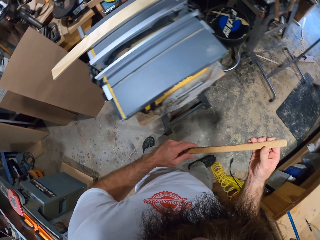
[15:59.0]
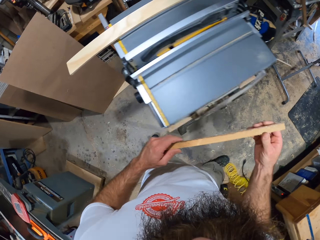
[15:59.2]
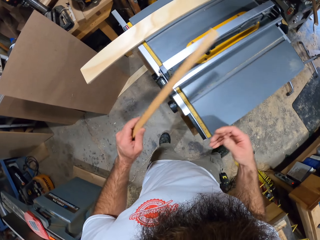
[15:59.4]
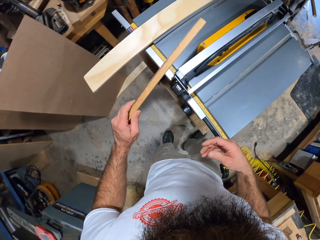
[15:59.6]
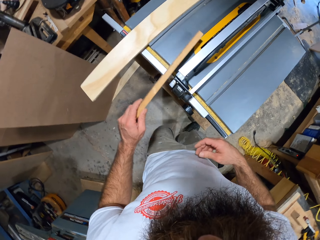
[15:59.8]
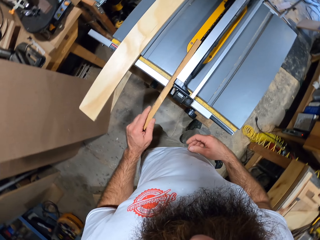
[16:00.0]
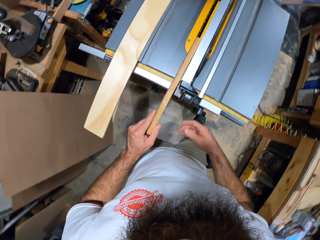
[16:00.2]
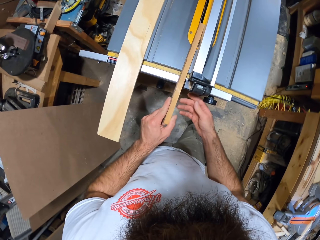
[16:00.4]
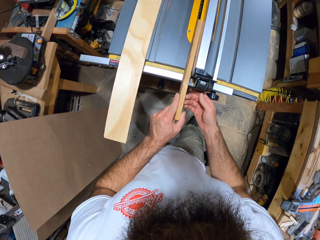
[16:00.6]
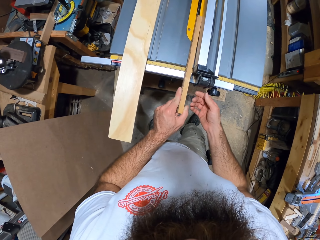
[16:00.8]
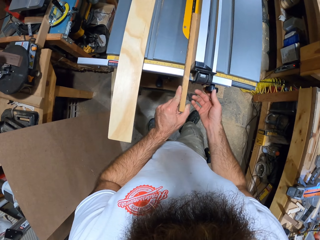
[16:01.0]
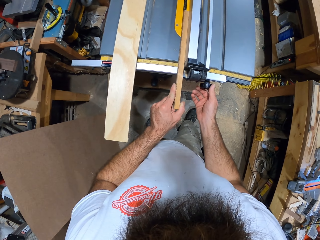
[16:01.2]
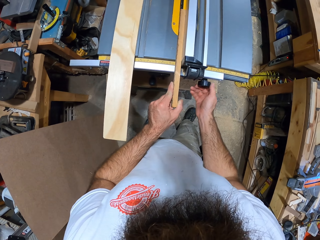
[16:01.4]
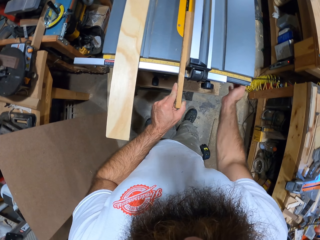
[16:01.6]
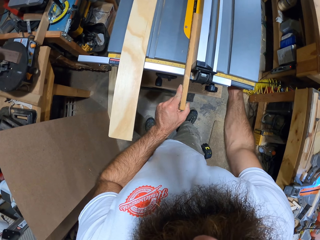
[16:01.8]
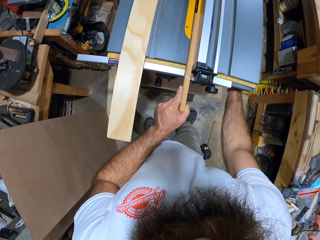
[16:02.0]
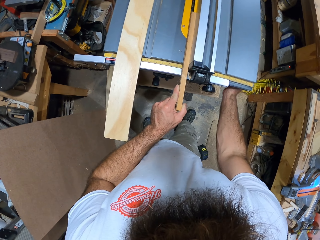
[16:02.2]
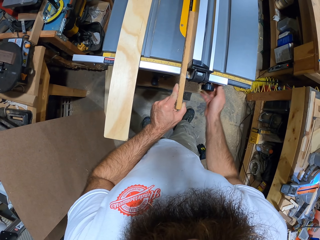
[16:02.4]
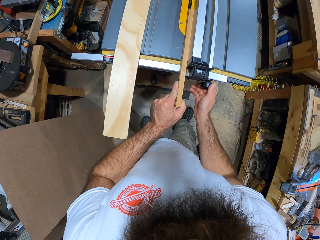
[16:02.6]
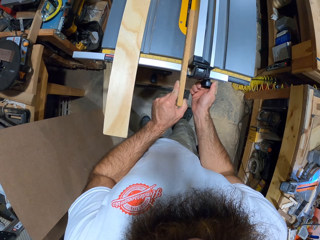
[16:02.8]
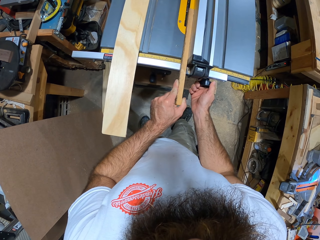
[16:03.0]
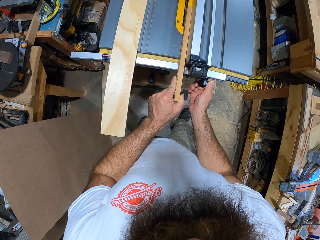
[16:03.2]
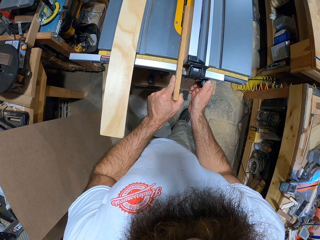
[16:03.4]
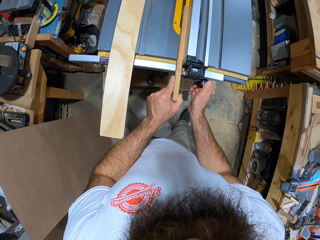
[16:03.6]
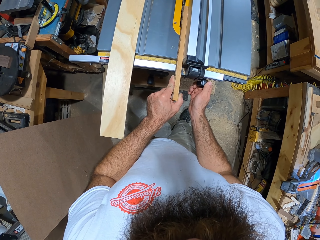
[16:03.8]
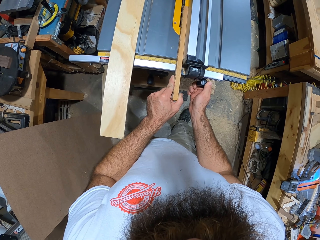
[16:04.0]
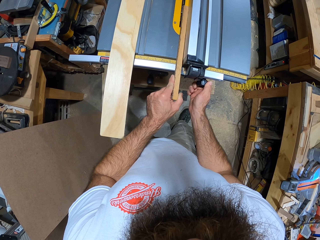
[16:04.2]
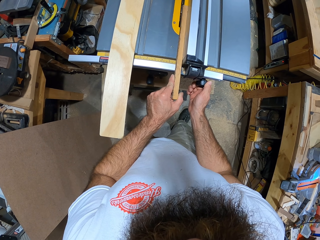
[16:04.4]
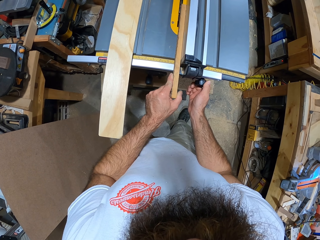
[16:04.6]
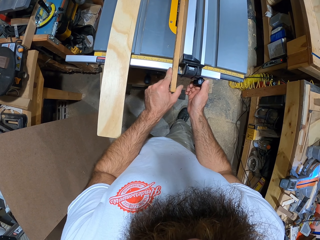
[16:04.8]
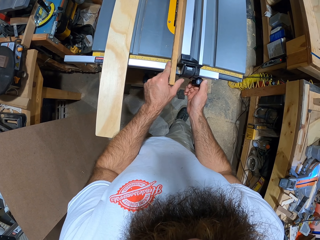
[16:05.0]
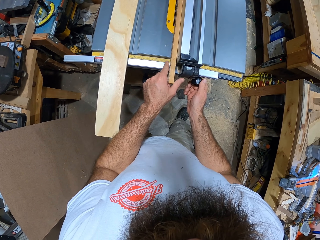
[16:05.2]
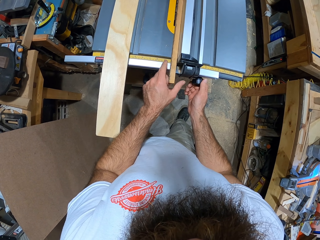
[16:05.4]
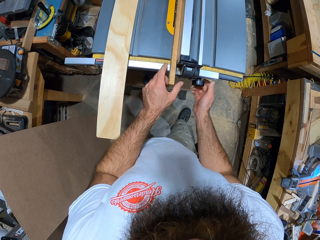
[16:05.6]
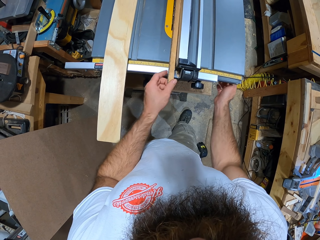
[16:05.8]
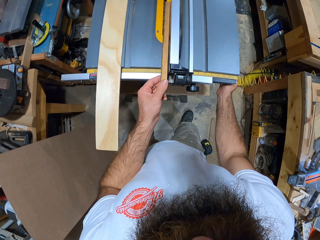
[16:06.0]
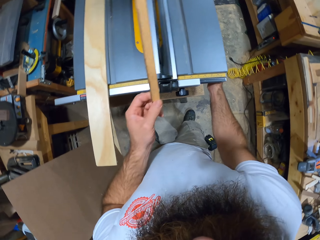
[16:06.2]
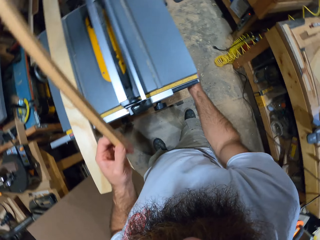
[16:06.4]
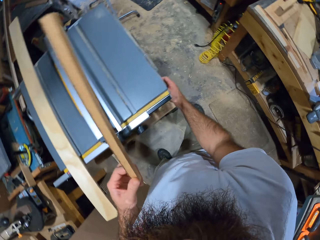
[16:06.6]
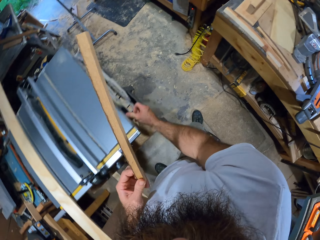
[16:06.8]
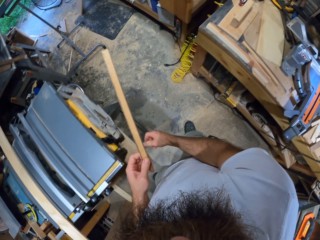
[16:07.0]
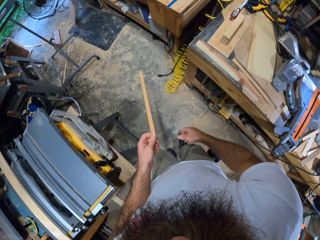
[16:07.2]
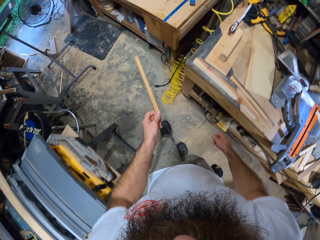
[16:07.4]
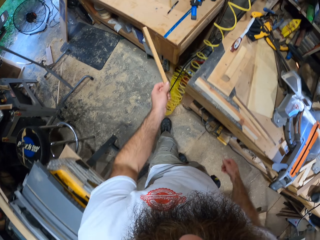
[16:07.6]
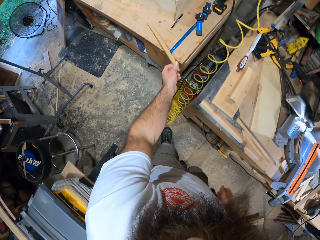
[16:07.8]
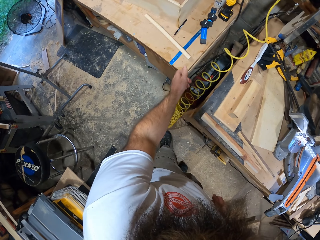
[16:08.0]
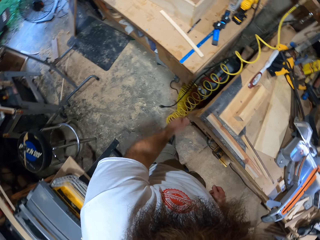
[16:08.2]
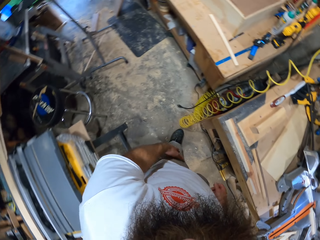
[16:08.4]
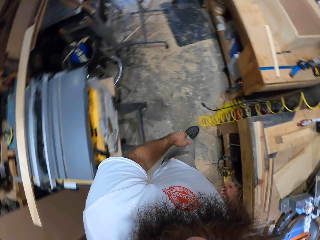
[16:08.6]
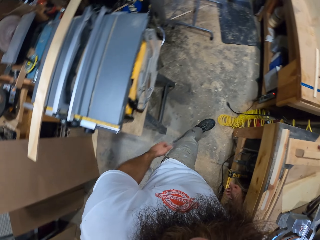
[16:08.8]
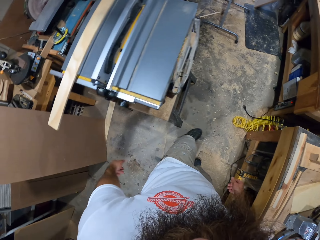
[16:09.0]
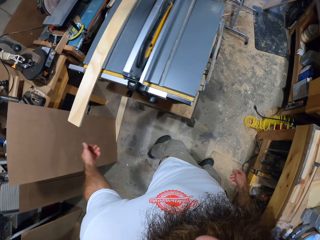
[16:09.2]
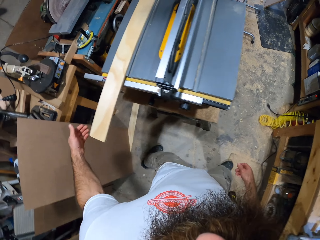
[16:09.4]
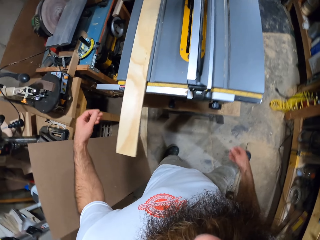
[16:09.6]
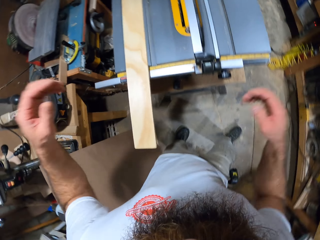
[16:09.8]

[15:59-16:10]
The camera wearer places the stick on the table insert of the table saw with his left hand. He adjusts the rip fence of the table saw with his right hand. He smoothens the wood. He takes the stick from the table saw with his left hand. He drops the stick on the table with his left hand.

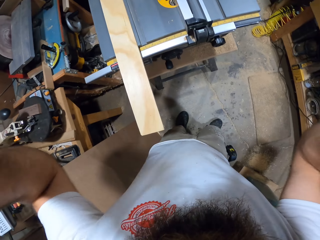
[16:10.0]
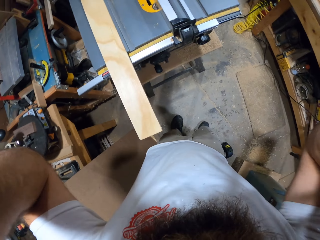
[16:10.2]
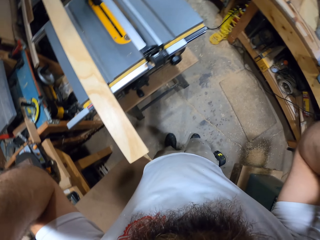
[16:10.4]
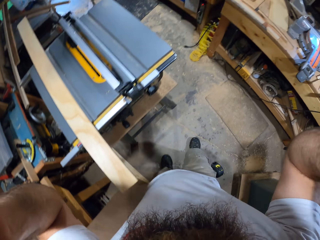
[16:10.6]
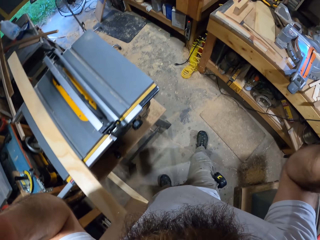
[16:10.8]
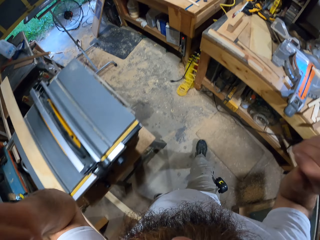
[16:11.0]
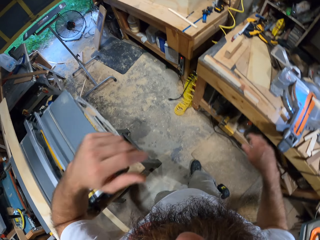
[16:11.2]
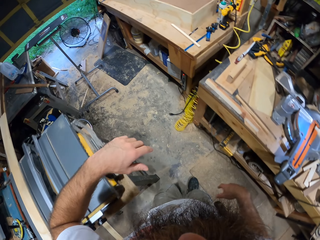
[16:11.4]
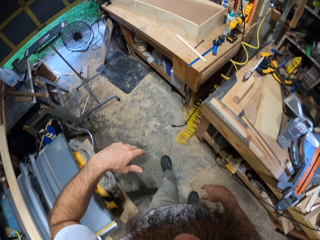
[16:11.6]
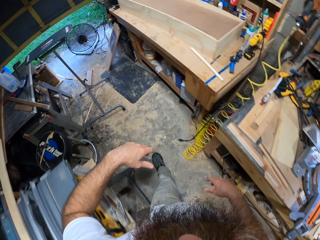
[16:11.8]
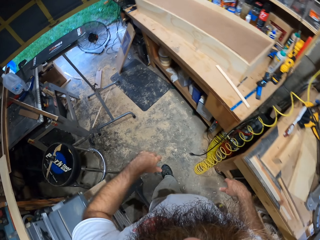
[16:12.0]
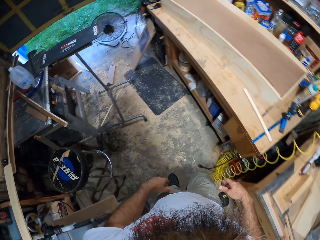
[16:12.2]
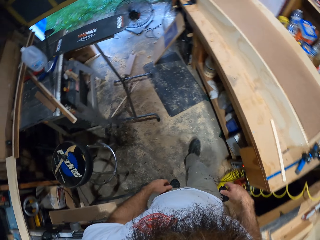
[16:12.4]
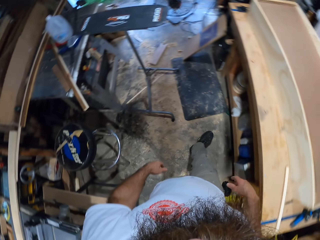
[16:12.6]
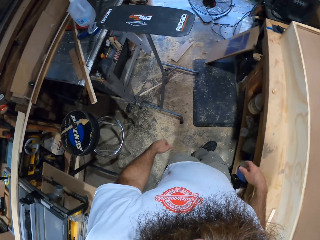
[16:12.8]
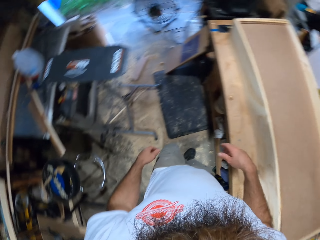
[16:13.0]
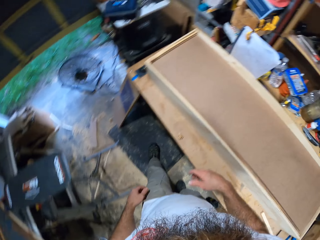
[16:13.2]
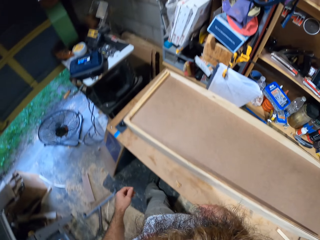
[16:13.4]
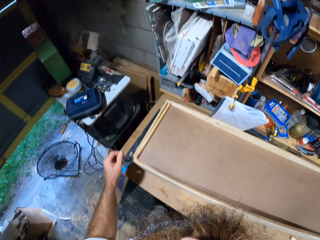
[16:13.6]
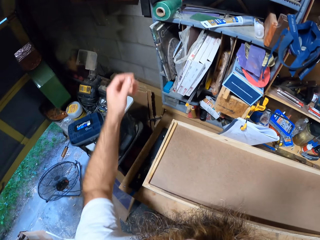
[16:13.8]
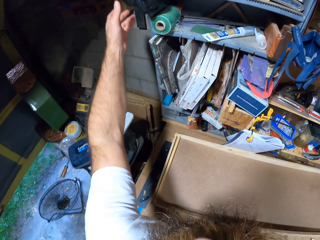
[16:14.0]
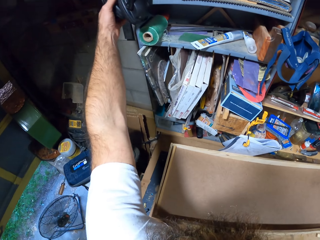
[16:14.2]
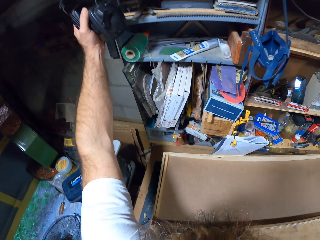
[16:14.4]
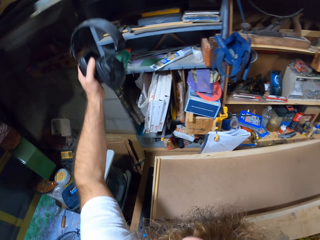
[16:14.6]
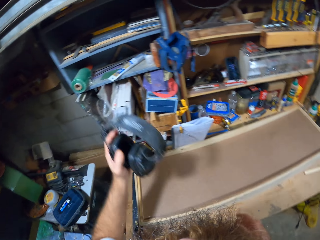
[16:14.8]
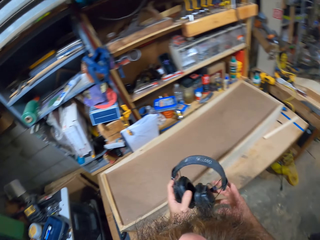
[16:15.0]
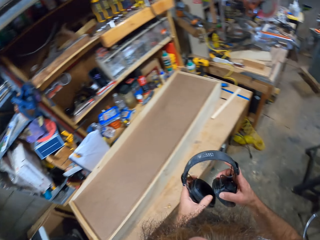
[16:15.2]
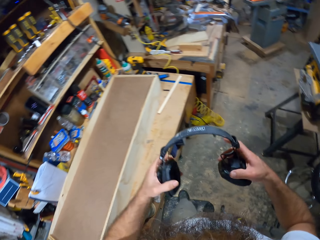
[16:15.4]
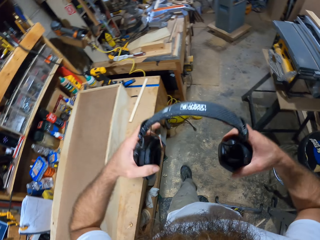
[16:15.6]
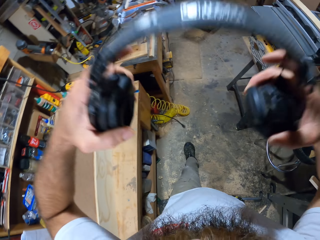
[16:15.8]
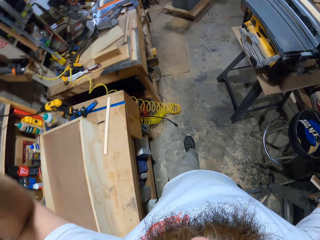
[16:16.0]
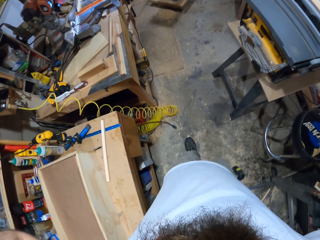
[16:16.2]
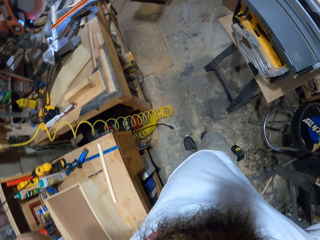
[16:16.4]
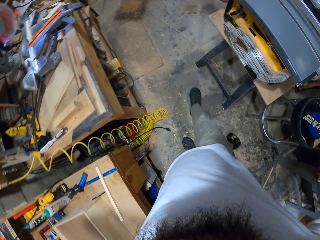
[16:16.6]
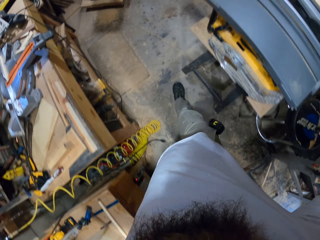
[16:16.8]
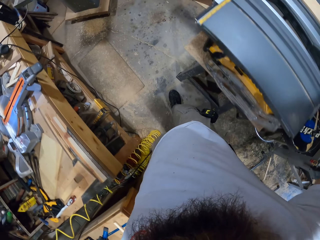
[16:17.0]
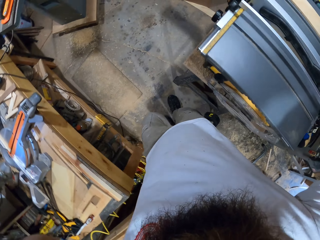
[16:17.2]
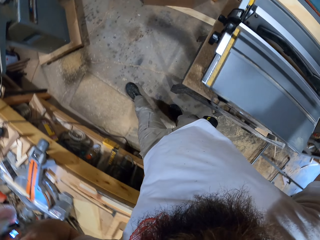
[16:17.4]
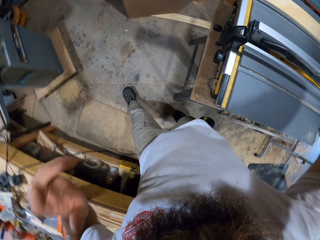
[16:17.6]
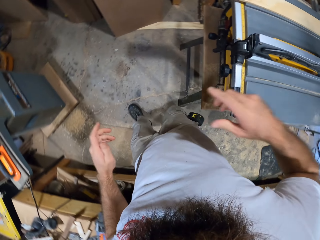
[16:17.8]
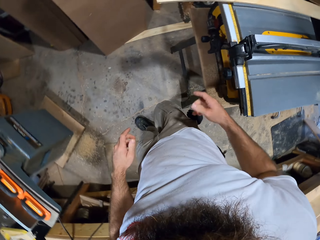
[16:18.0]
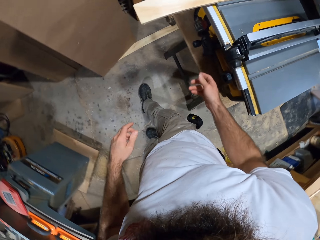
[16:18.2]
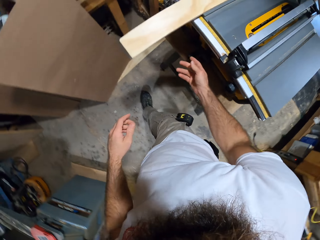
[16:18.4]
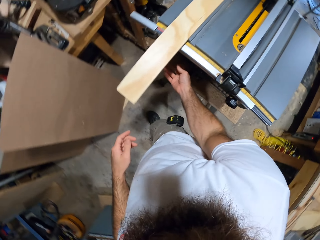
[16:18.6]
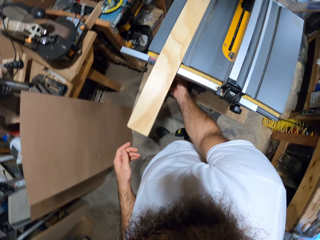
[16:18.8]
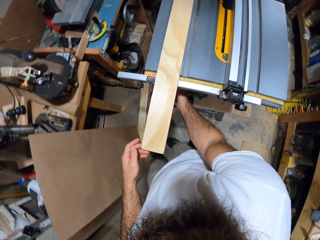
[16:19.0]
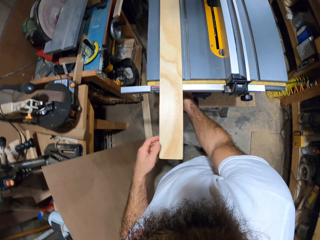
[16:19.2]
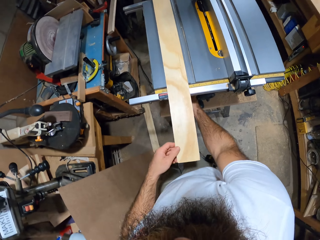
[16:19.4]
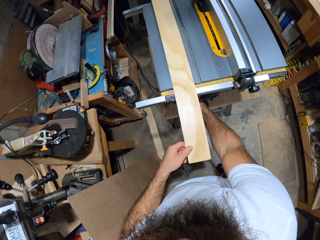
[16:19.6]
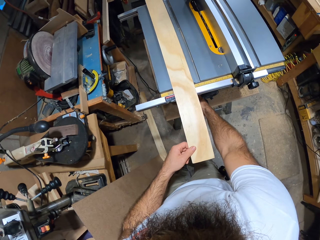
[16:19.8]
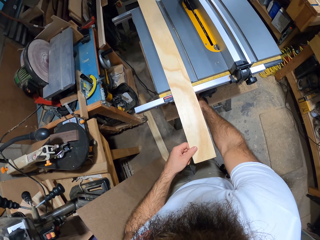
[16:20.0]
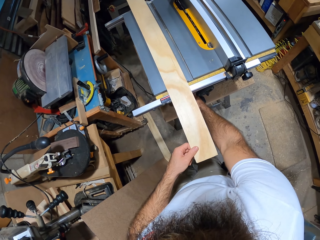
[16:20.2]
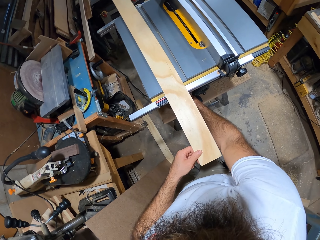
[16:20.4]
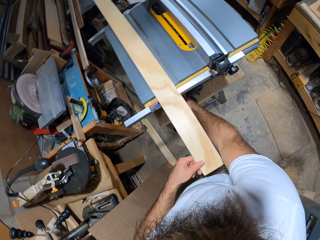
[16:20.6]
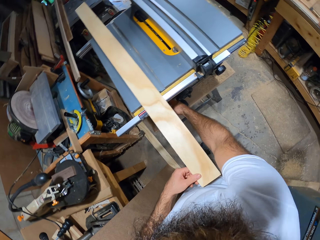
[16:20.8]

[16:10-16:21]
The camera wearer adjusts the camera on his head with his hands. He adjusts the wood. He walks in the room. He takes a headset from a shelf with his left hand. He wears the headset on his head with his hands. He presses a knob on the table saw with his right hand. He holds the wood on the table saw with his left hand. He moves the wood on the table saw with his left hand.
